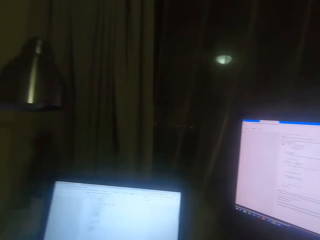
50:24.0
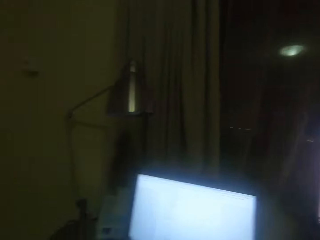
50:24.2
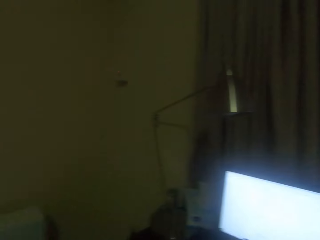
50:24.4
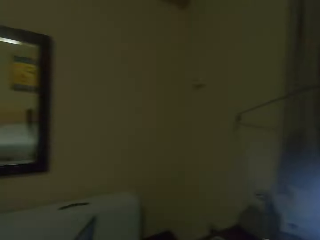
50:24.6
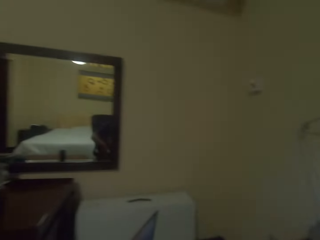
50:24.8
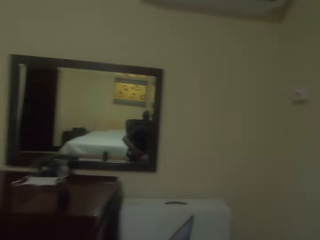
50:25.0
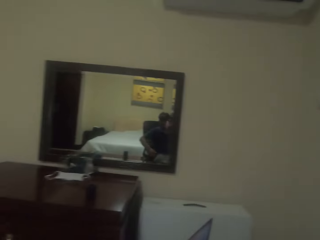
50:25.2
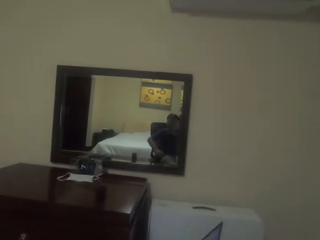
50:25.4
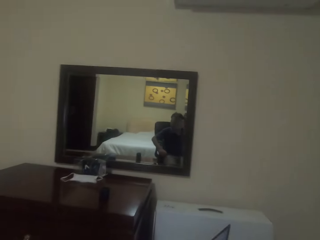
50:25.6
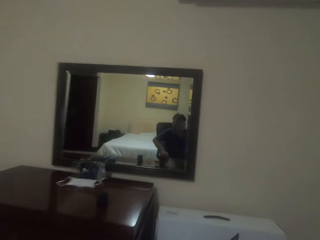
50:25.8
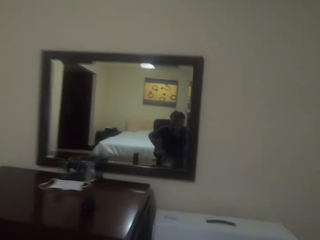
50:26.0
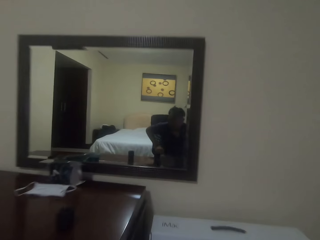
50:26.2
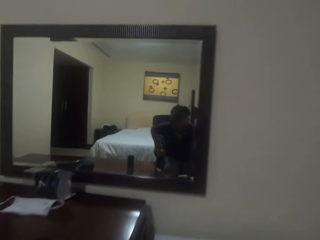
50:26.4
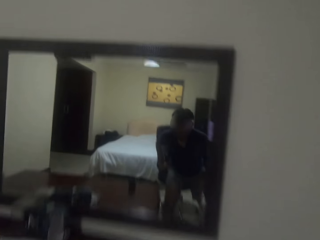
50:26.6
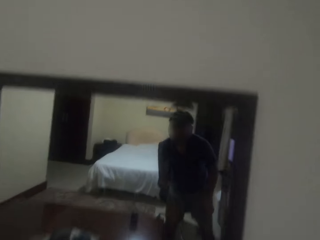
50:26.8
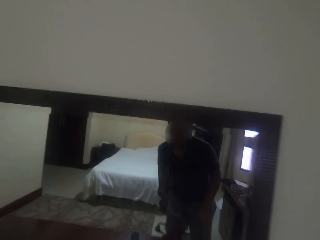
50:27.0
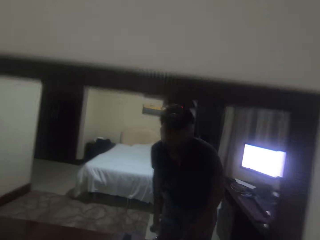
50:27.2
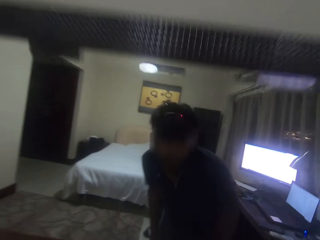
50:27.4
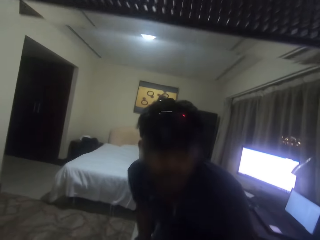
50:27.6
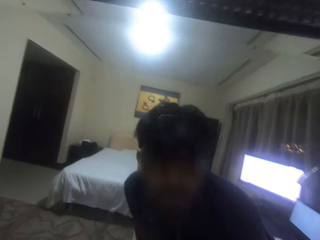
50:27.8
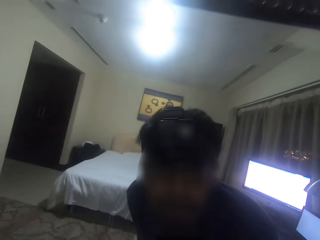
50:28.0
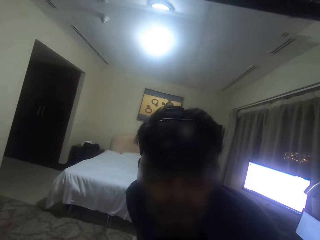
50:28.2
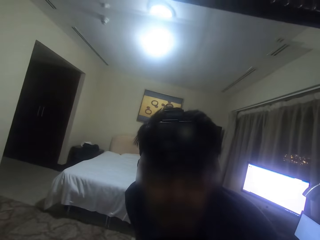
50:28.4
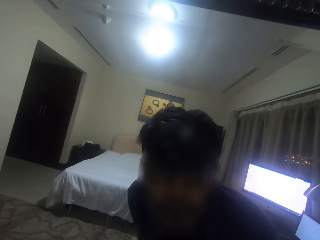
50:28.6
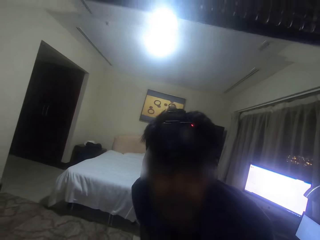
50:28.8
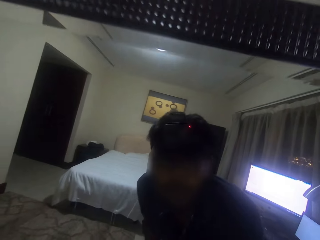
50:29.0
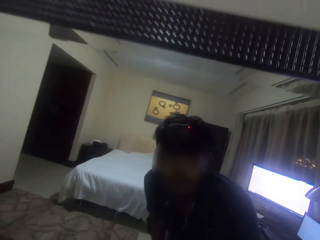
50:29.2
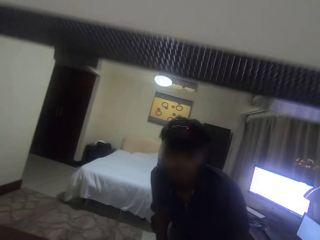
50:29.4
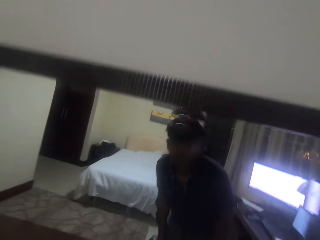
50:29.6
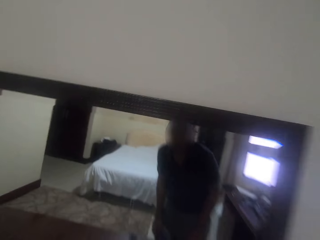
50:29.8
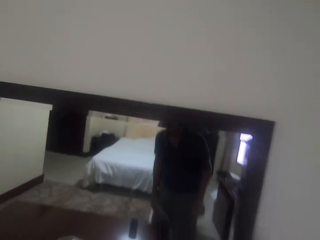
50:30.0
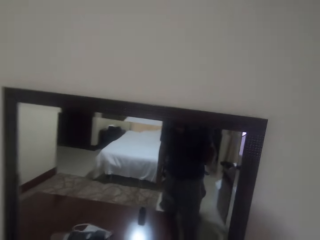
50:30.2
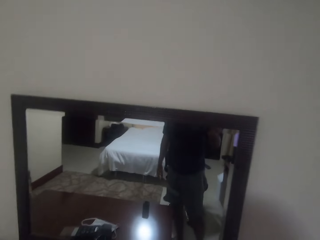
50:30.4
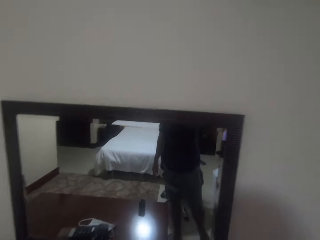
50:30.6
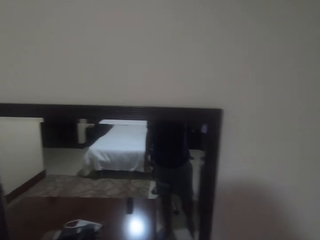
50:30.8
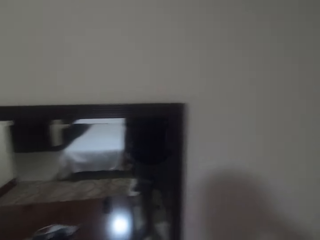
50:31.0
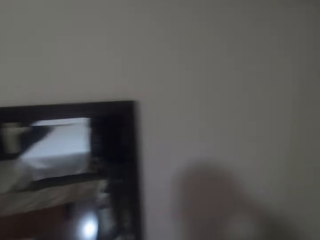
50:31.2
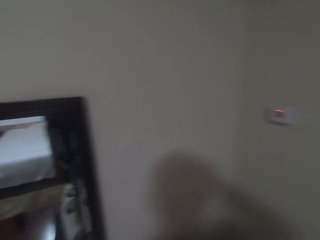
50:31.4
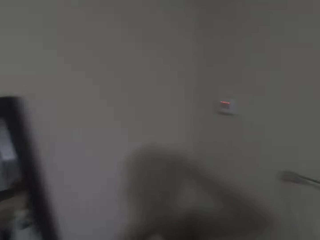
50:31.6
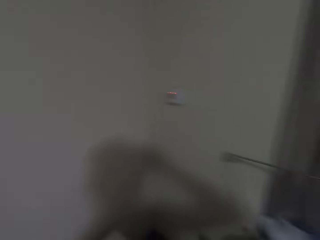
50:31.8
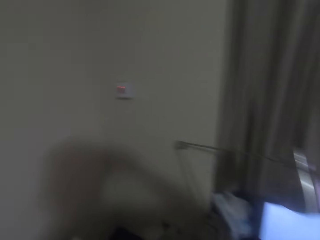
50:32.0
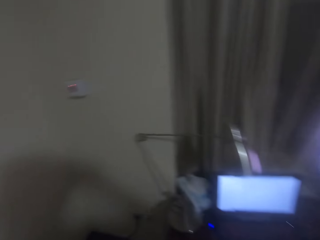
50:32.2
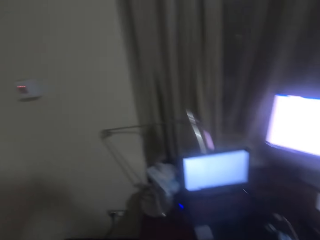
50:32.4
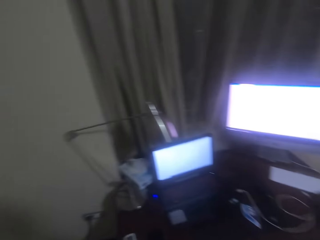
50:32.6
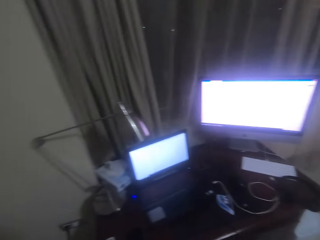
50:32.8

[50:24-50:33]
The camera wearer looks in the mirror. They stand. They are steering on the mirror.
